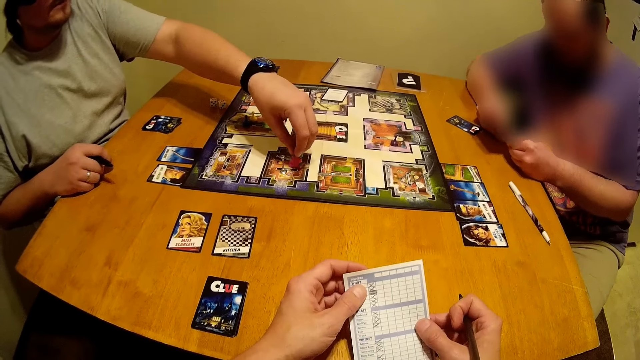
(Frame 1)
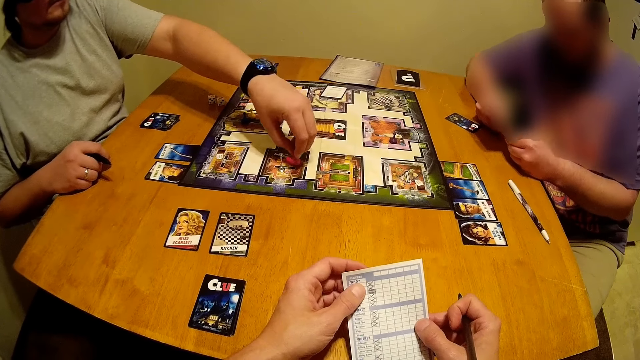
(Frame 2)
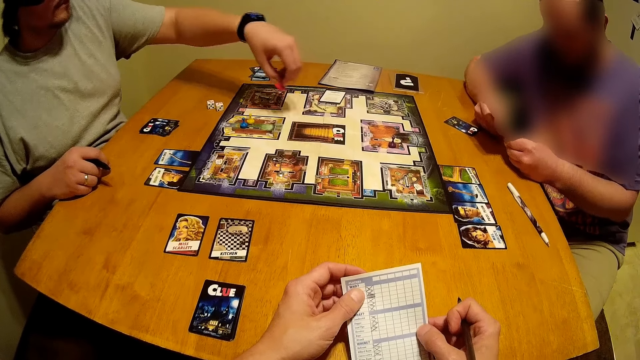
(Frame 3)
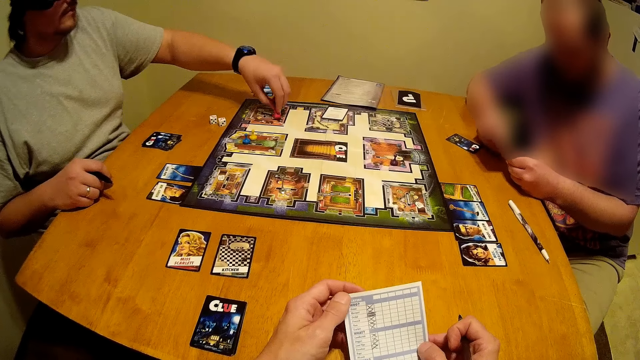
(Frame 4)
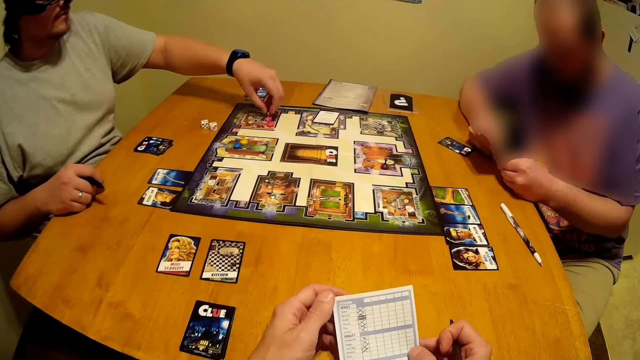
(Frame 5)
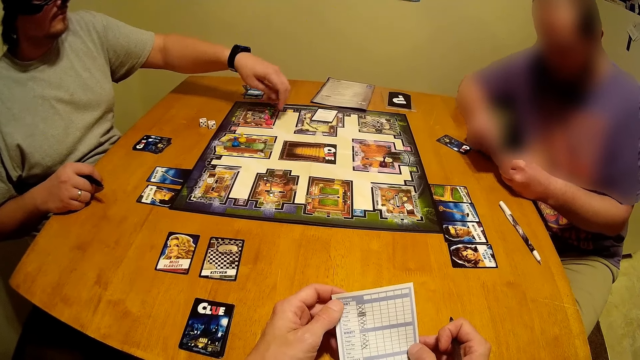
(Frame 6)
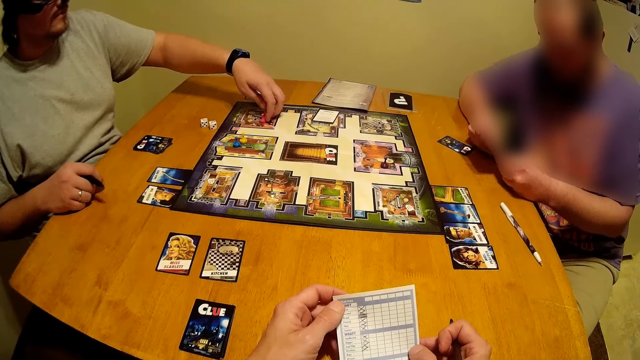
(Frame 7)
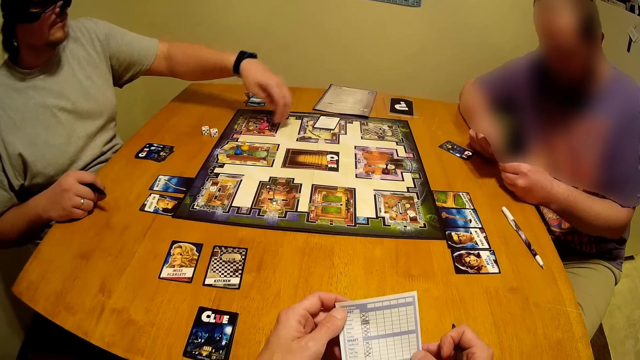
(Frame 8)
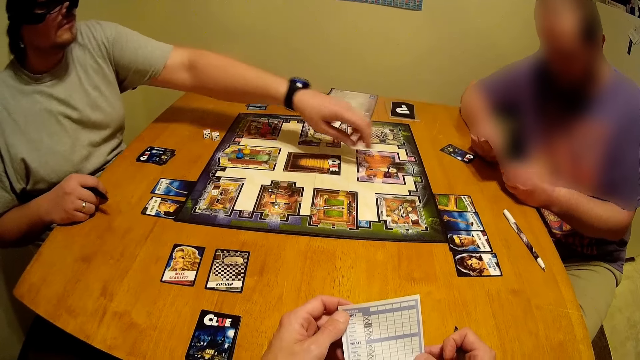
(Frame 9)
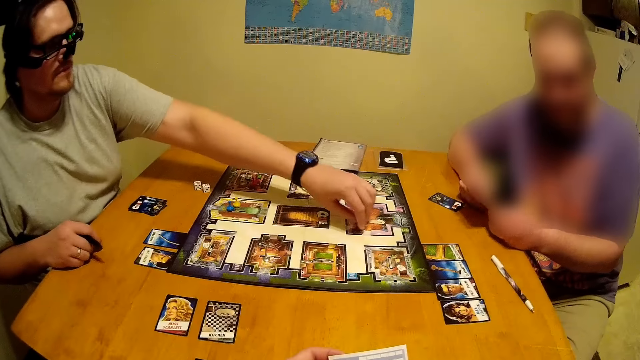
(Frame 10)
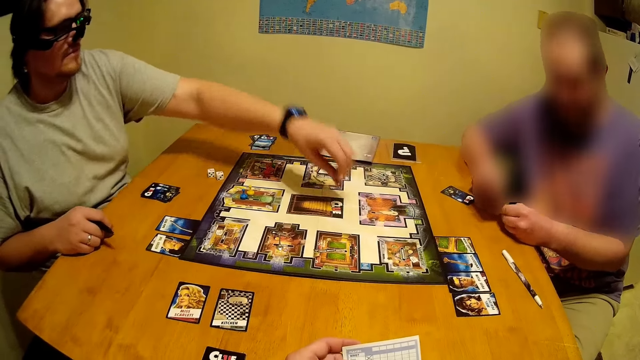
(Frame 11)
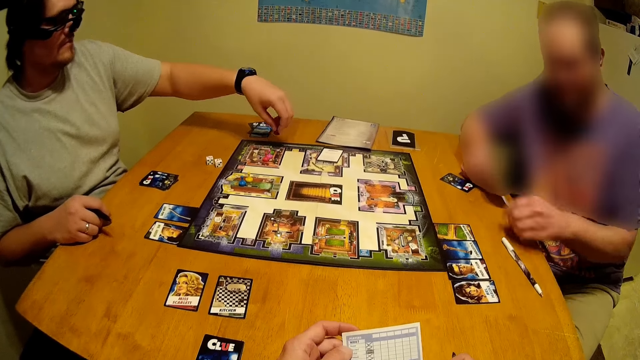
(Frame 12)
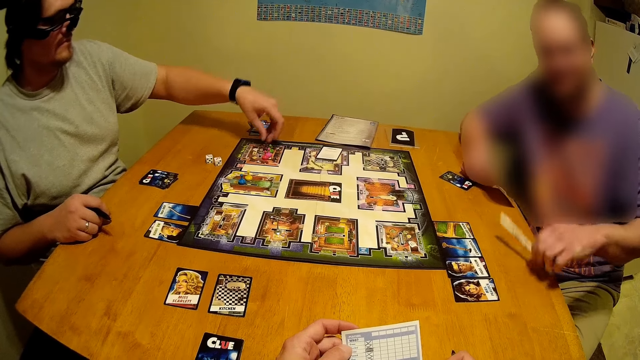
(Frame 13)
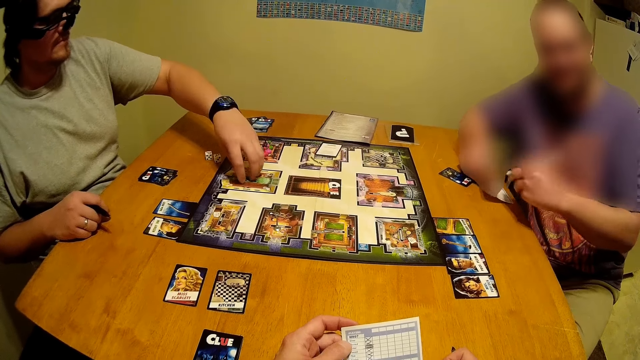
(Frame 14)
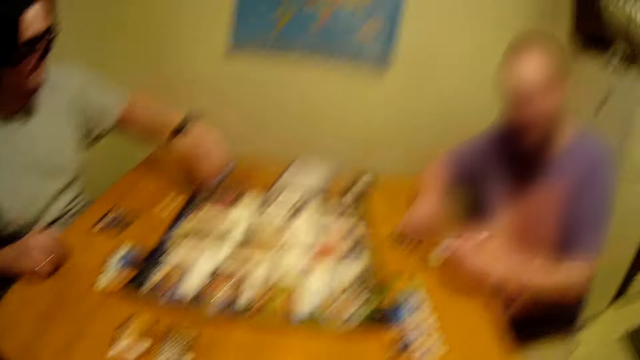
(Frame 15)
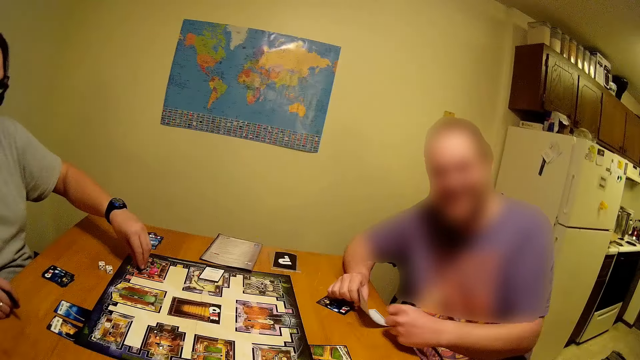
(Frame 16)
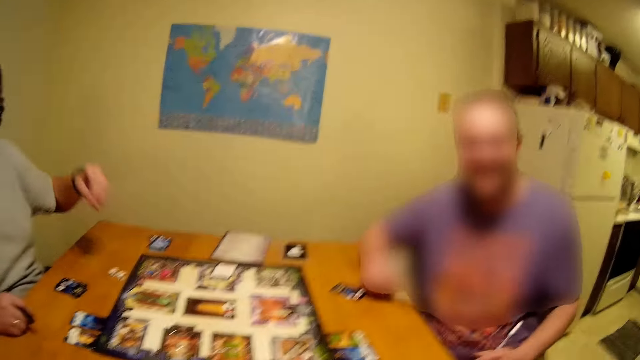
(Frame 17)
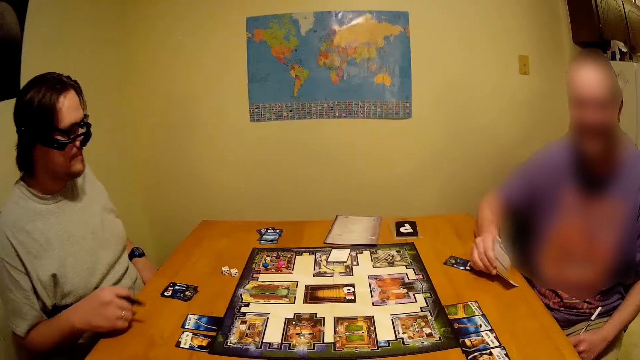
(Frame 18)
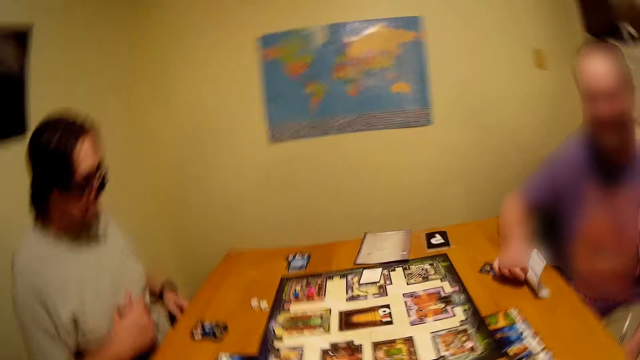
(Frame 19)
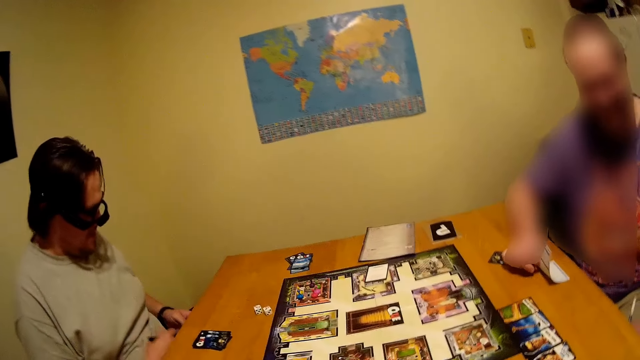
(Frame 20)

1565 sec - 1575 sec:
The camera wearer looks at the paper. A man moves the token. The man moves his hand. The man moves the token. Another man picks a pen on the table. The first man moves the token. The other man holds the paper. The first man moves his hands.

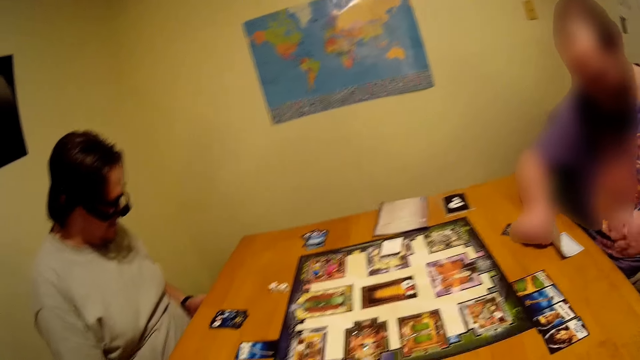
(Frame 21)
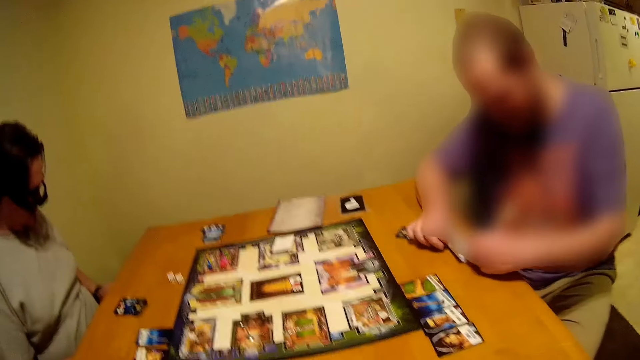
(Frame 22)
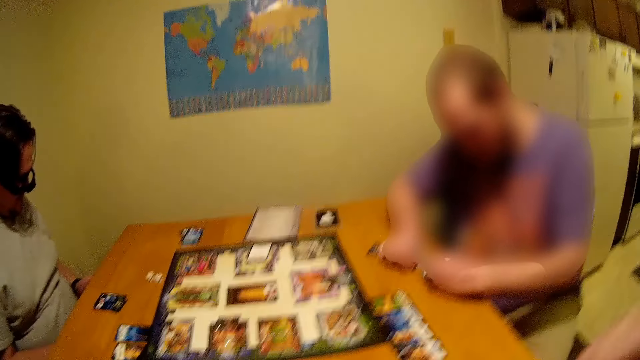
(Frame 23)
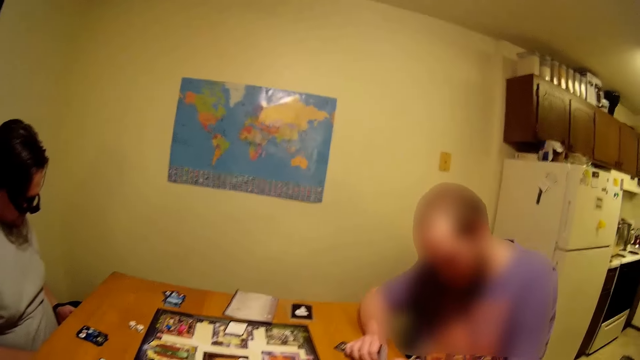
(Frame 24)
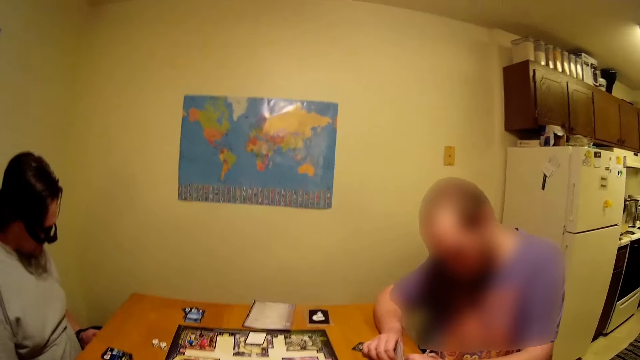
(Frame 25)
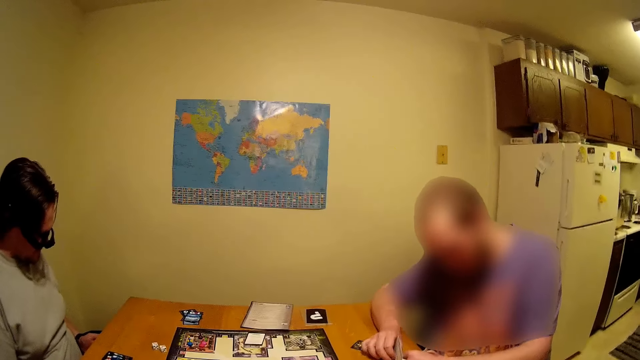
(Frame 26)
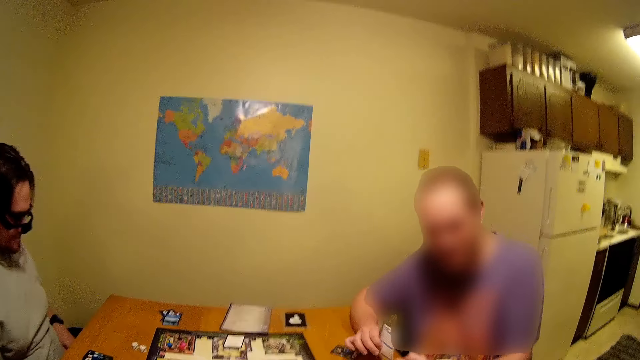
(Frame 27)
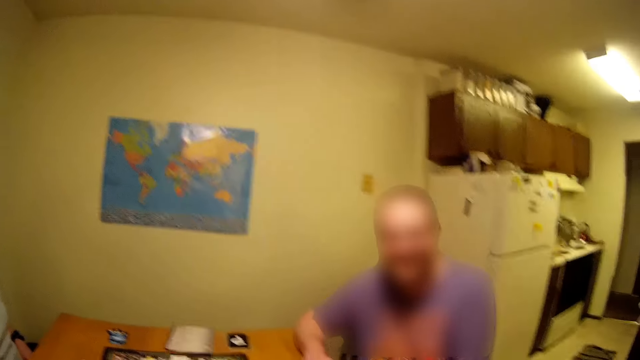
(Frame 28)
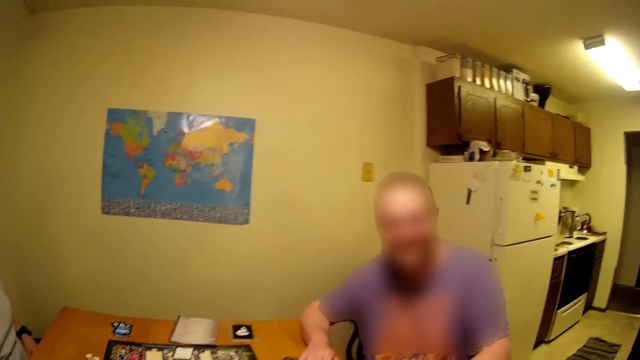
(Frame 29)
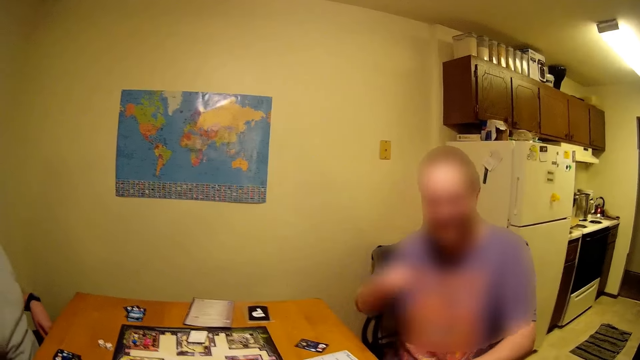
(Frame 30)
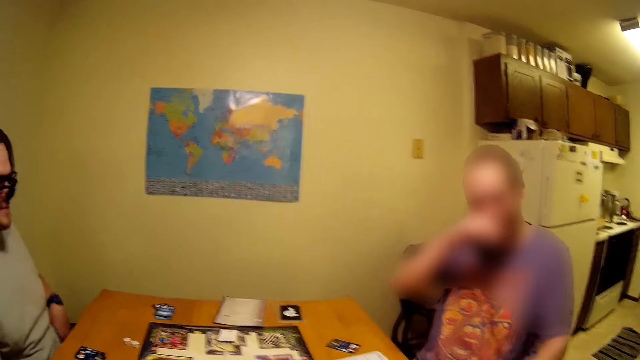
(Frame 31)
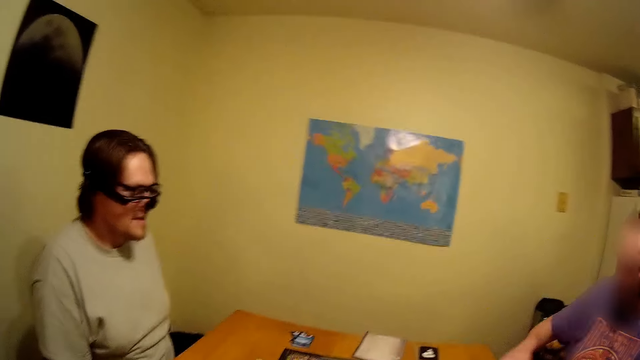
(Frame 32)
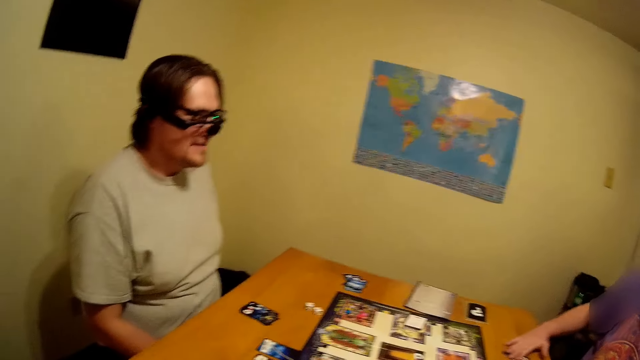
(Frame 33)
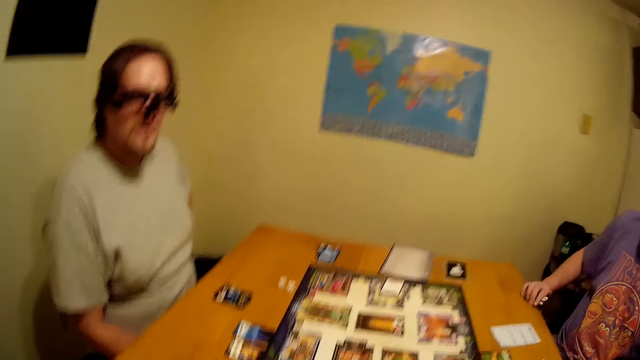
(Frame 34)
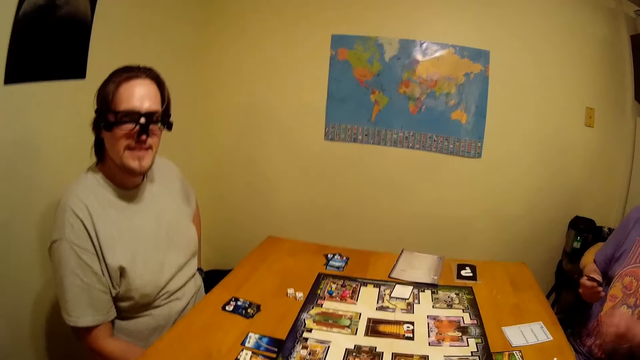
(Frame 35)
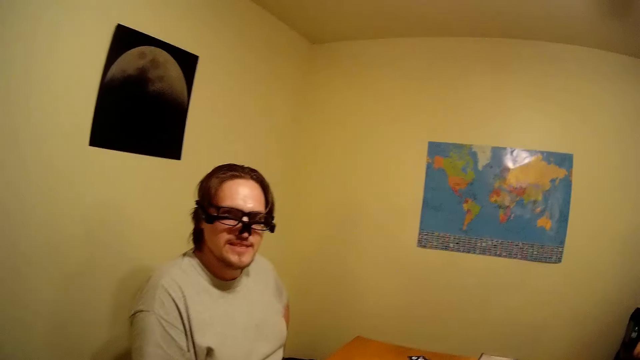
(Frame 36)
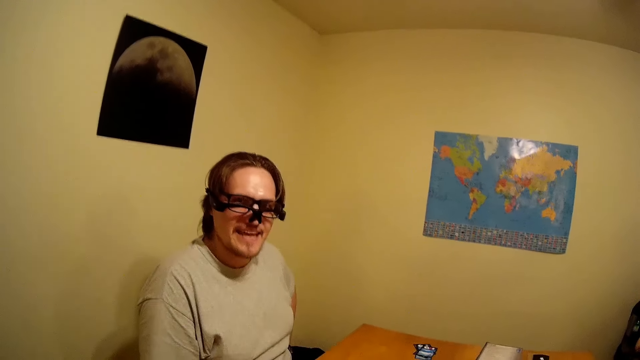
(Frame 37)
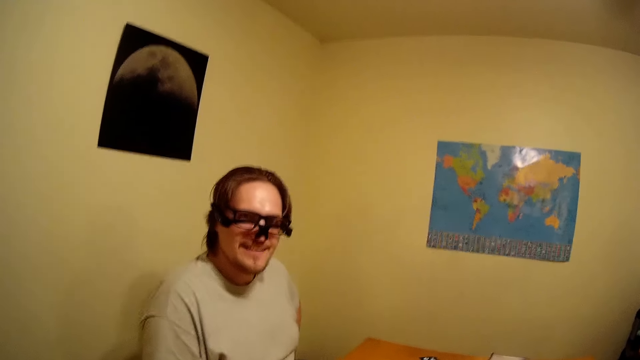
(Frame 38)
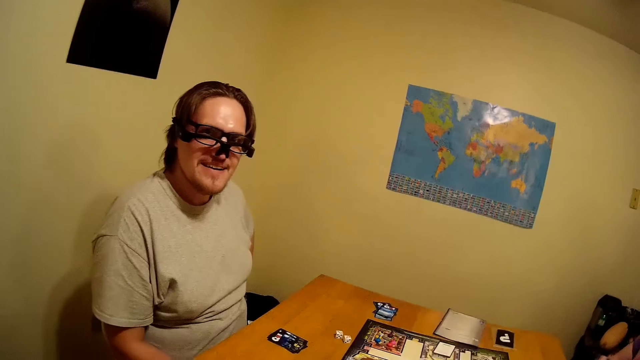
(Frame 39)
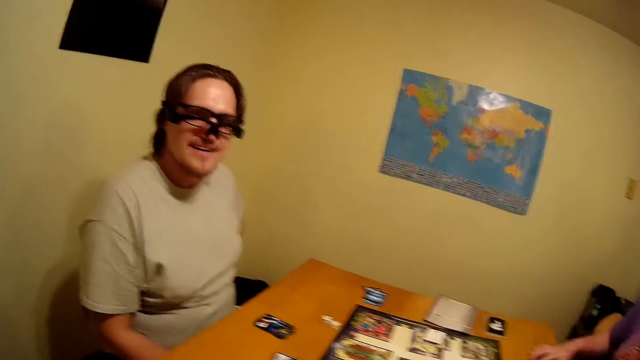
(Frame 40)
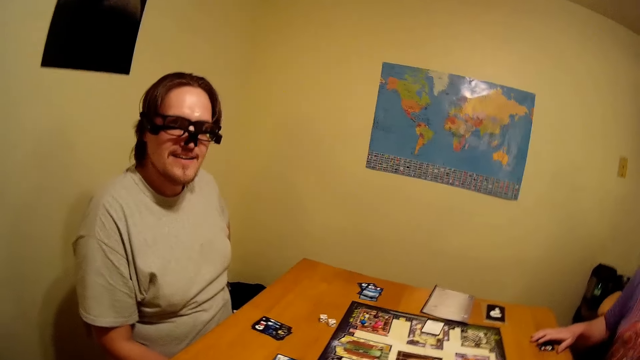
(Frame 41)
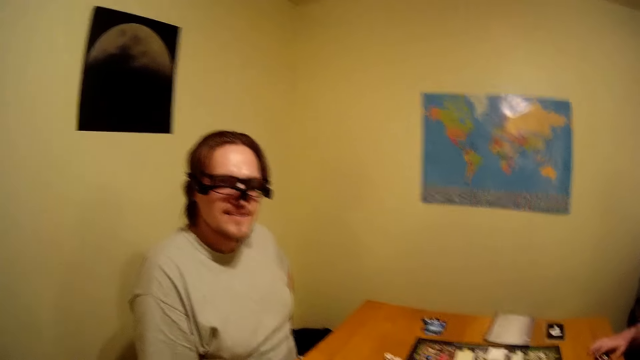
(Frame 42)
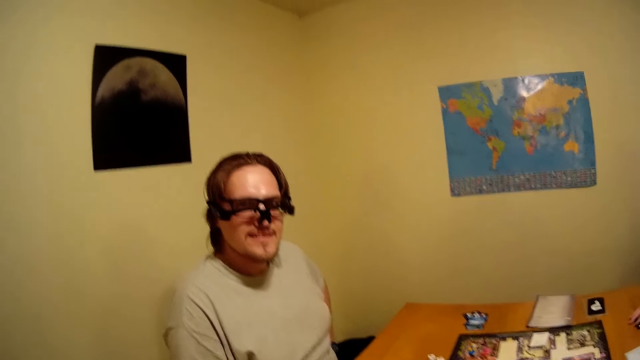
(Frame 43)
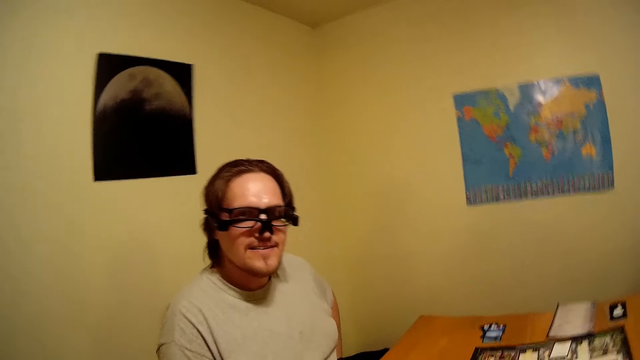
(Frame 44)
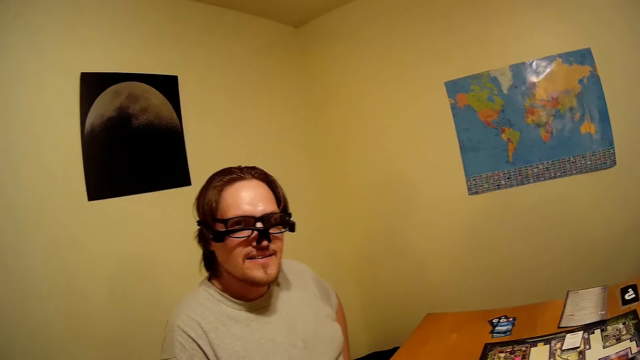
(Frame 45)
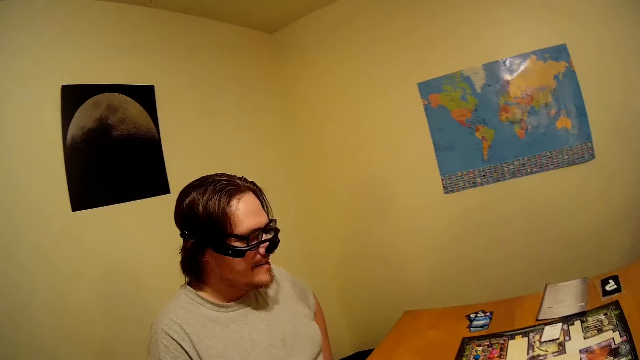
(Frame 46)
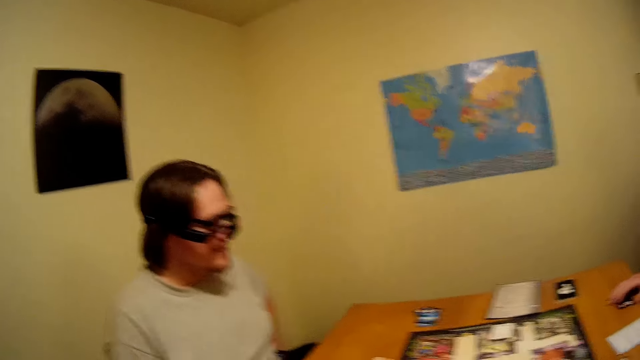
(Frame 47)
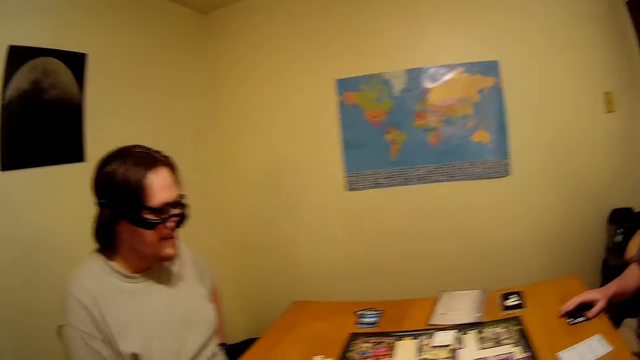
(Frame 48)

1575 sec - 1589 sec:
A man writes on the score sheet or paper. The camera wearer looks at the board. He talks to the man. The man lifts his hand and puts down his hand. The camera wearer looks at another man. The other man talks to the camera wearer. The camera wearer moves his hand.
